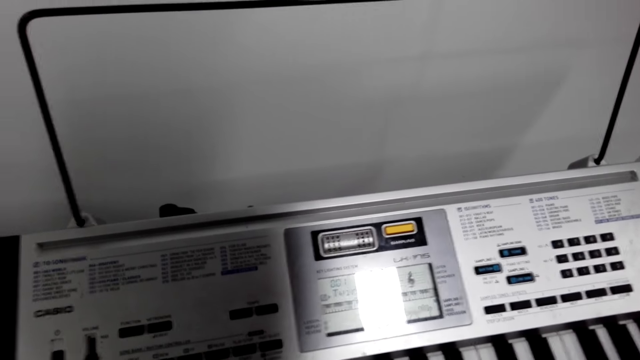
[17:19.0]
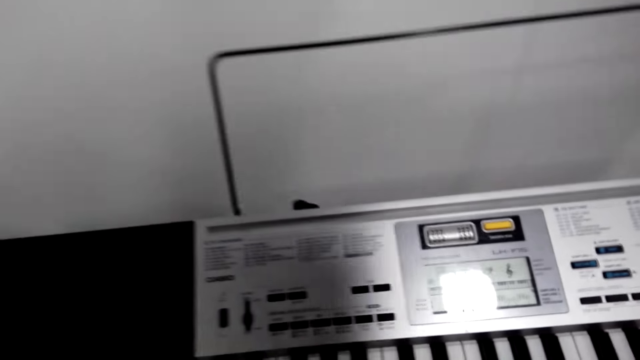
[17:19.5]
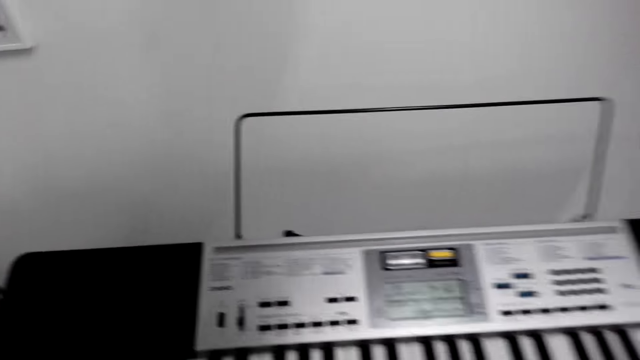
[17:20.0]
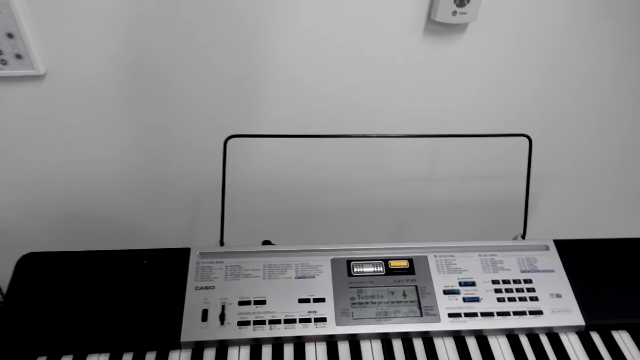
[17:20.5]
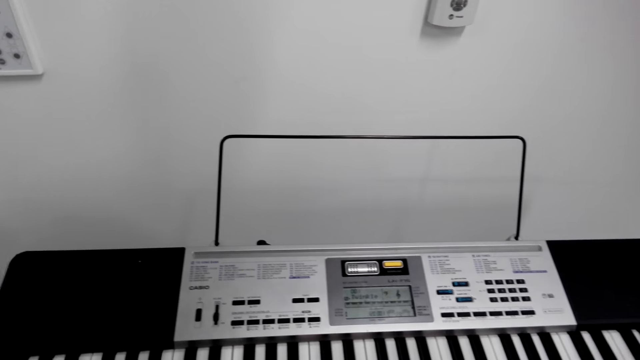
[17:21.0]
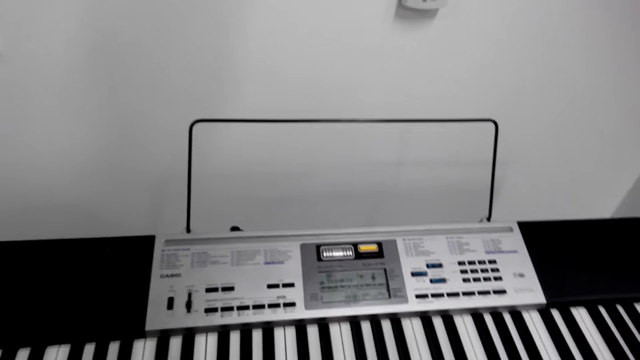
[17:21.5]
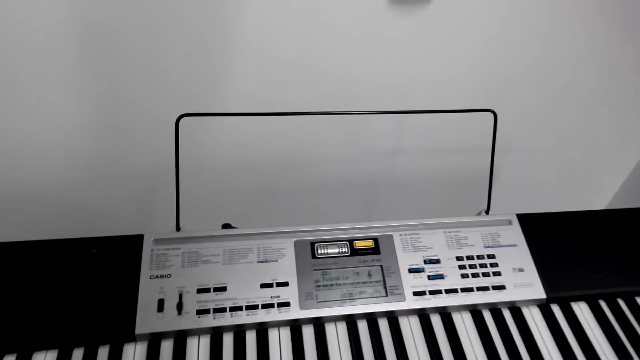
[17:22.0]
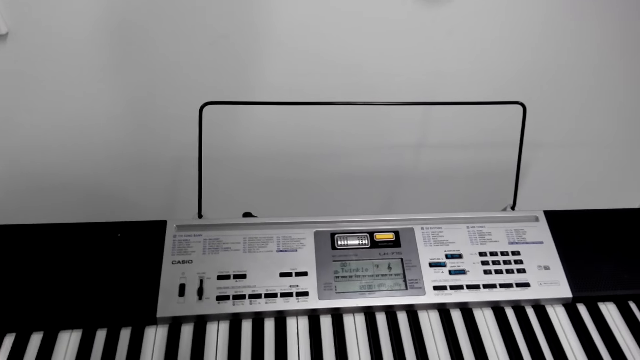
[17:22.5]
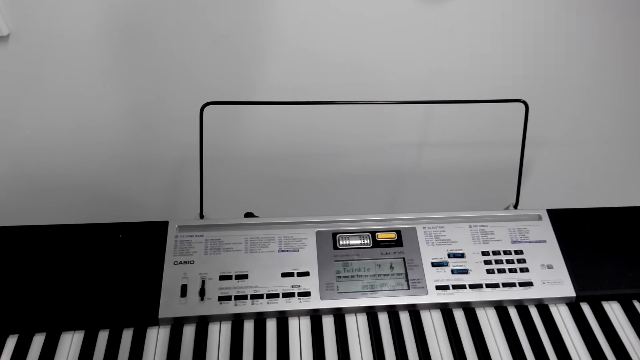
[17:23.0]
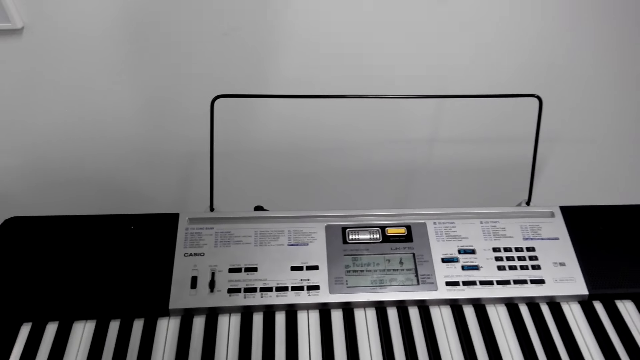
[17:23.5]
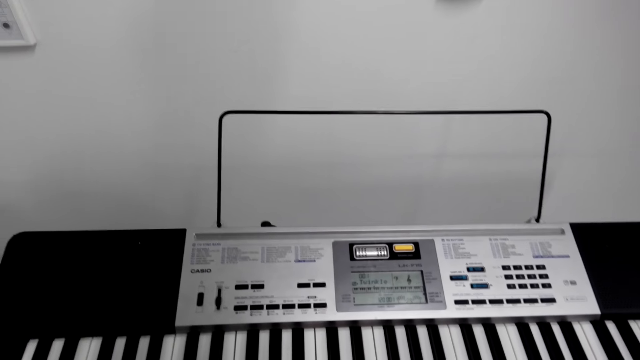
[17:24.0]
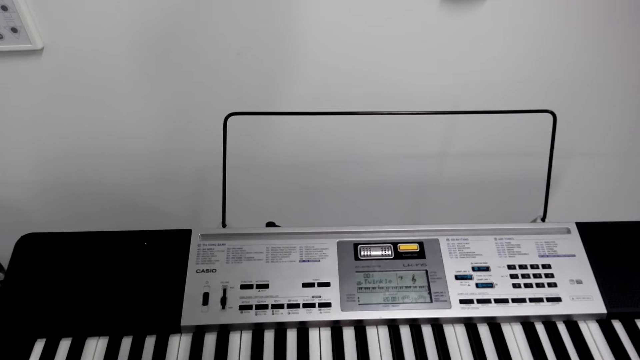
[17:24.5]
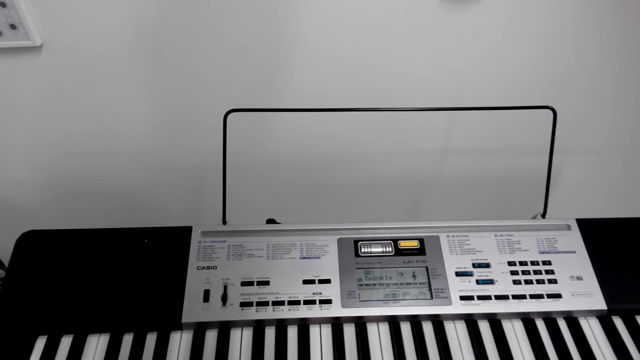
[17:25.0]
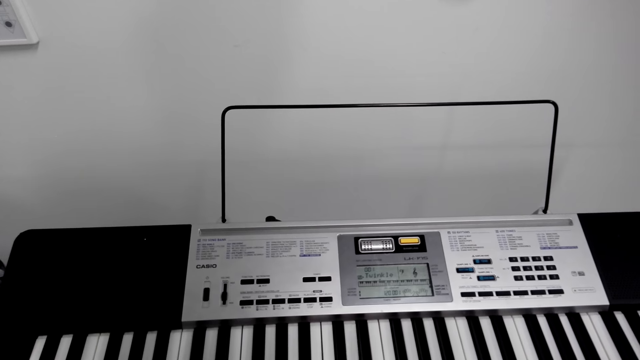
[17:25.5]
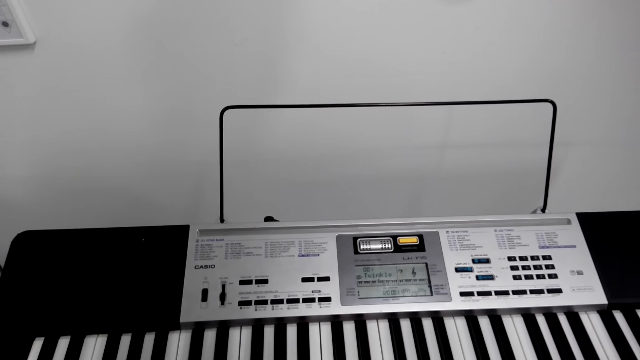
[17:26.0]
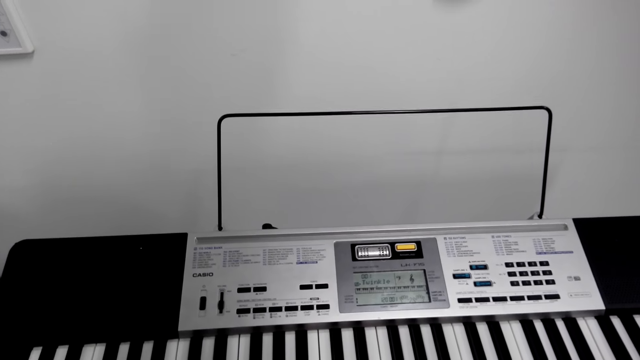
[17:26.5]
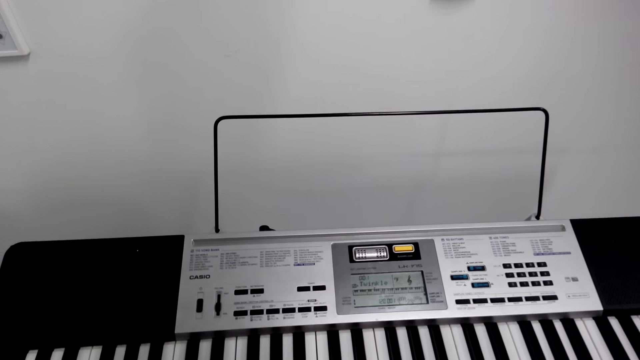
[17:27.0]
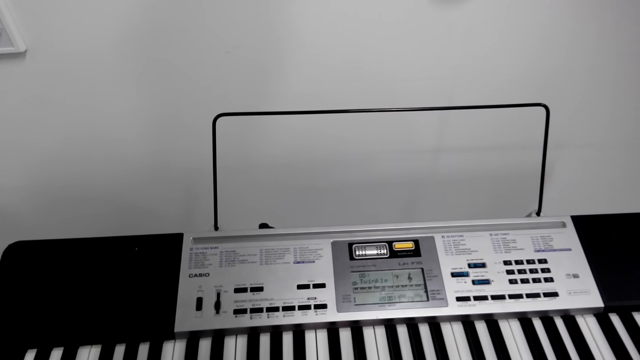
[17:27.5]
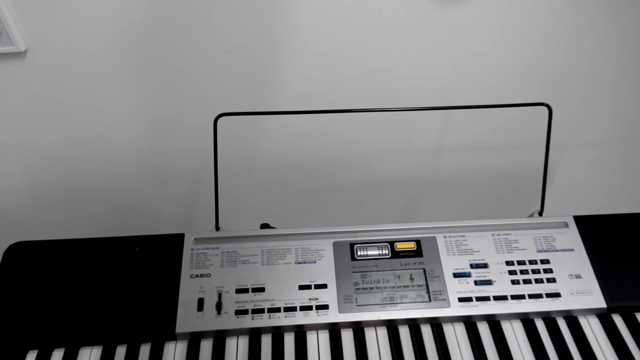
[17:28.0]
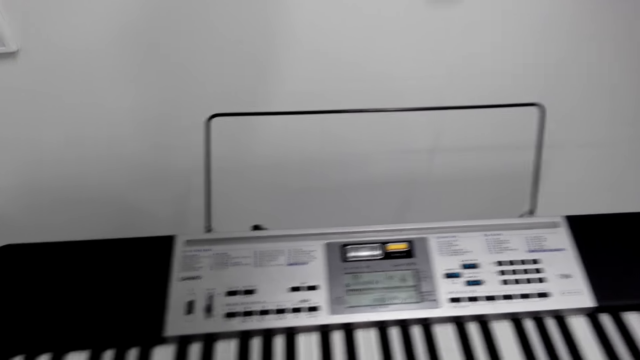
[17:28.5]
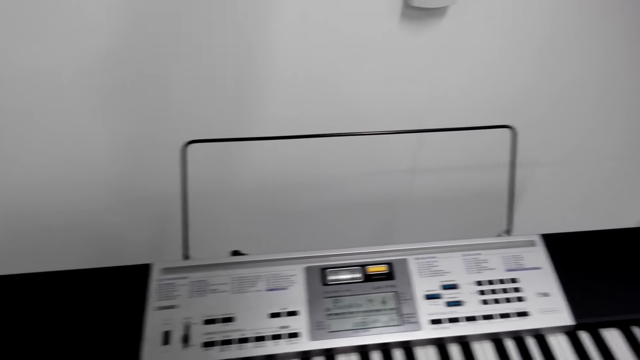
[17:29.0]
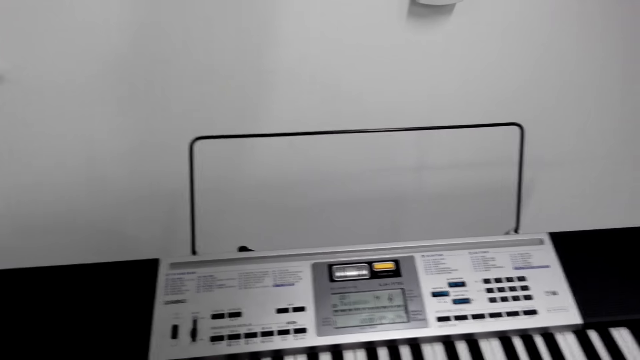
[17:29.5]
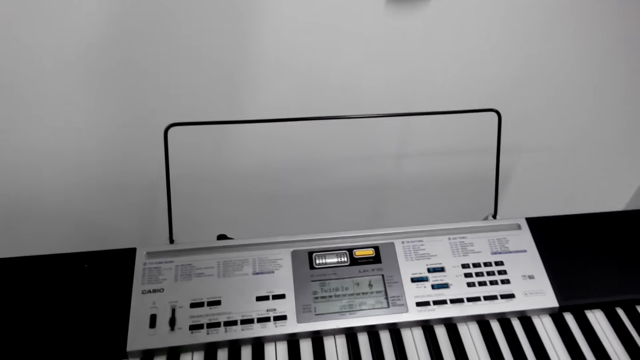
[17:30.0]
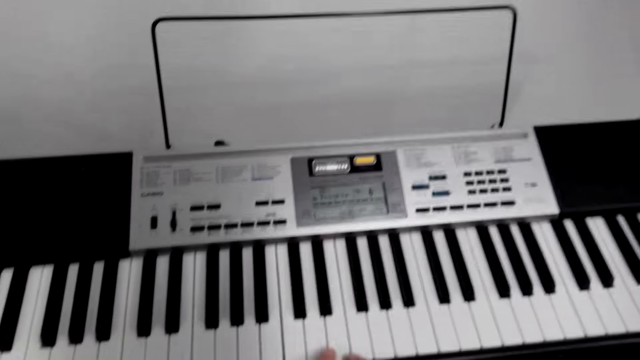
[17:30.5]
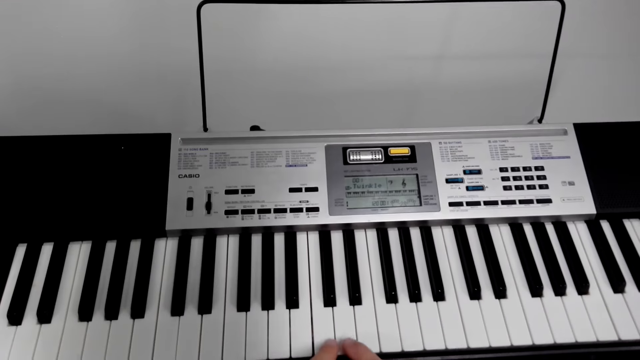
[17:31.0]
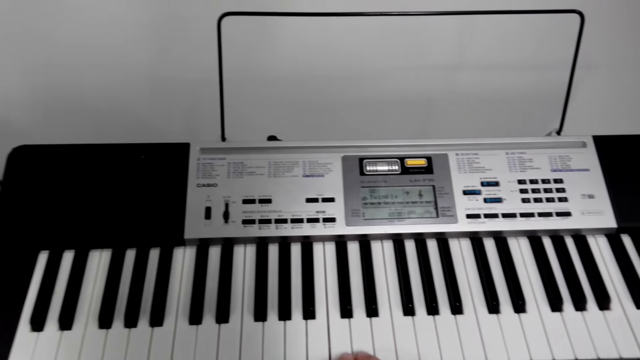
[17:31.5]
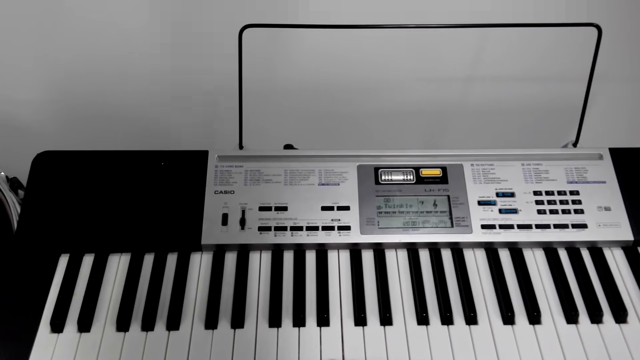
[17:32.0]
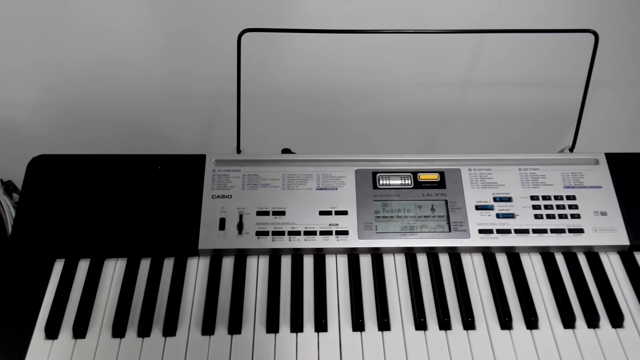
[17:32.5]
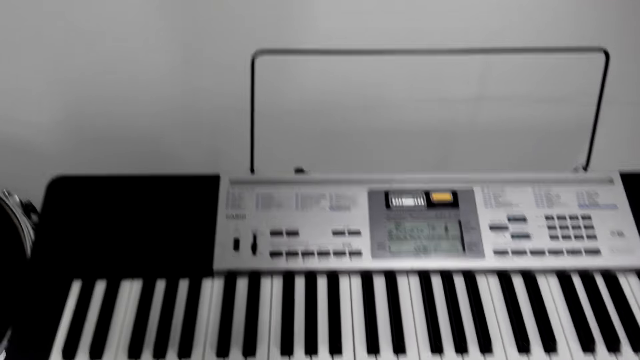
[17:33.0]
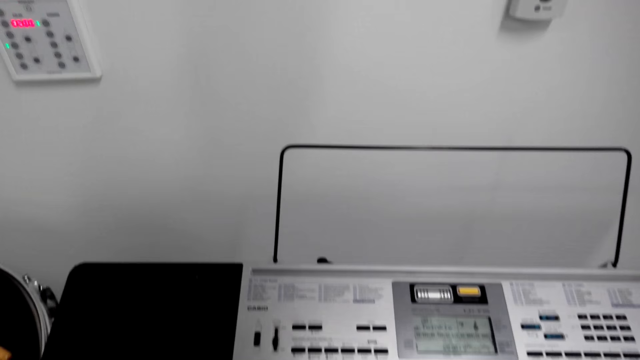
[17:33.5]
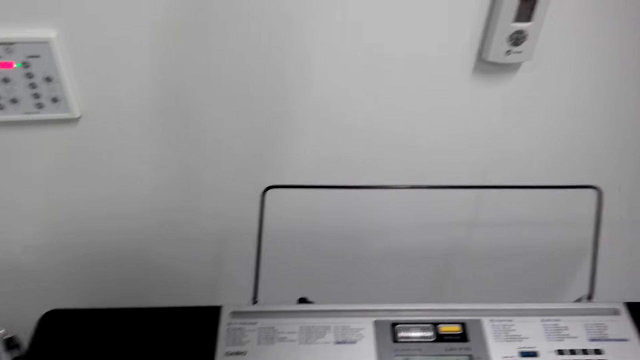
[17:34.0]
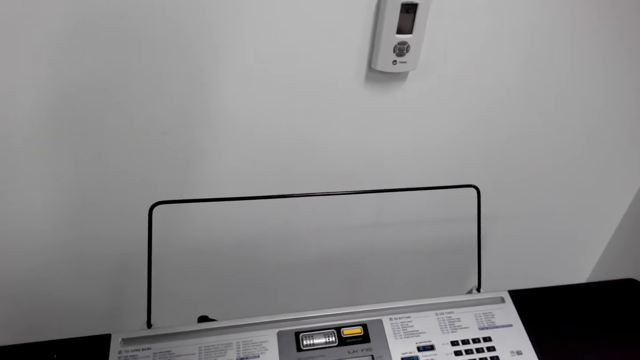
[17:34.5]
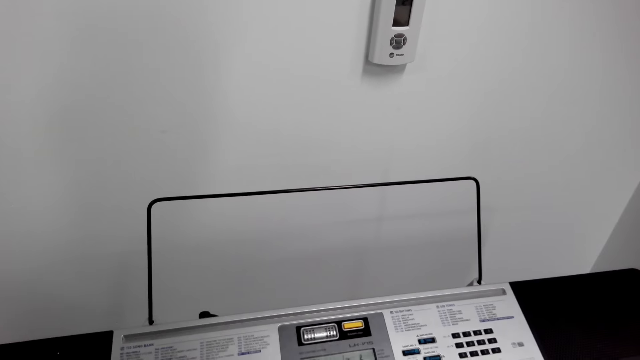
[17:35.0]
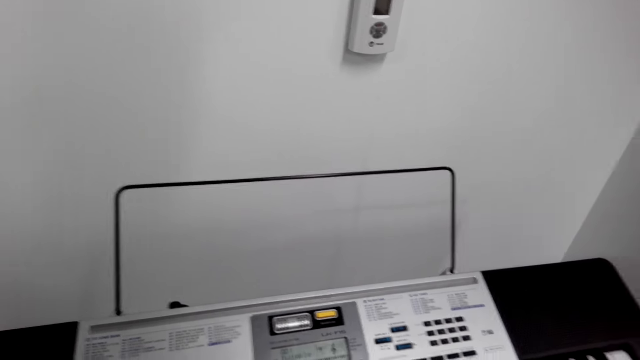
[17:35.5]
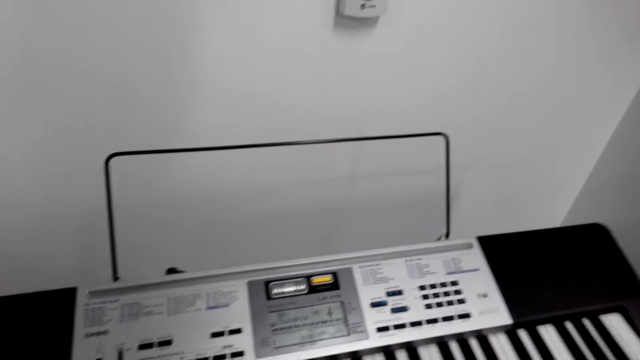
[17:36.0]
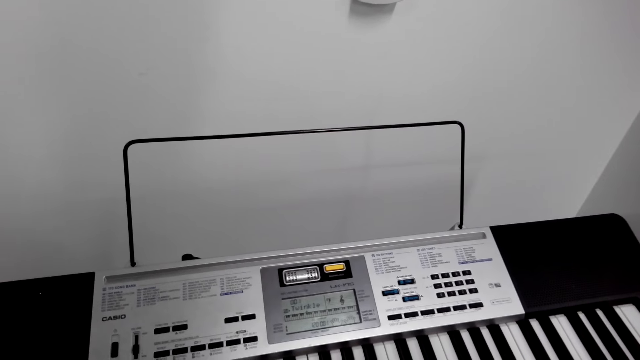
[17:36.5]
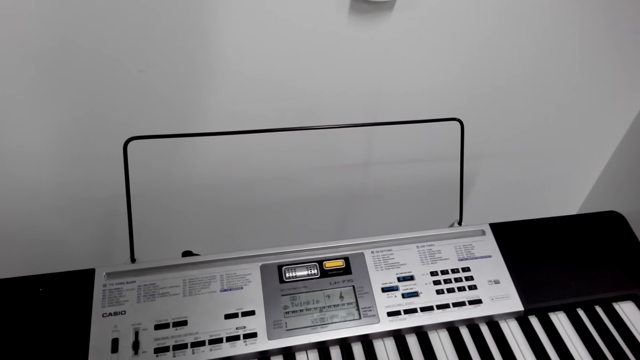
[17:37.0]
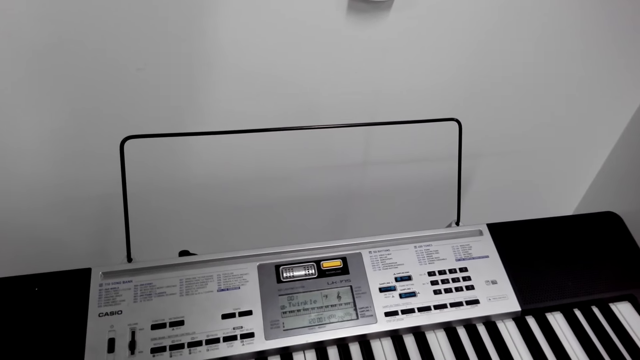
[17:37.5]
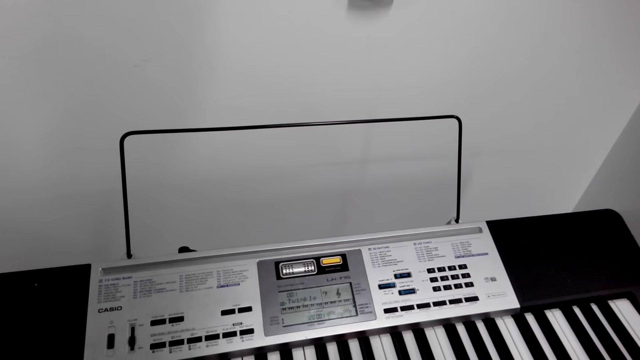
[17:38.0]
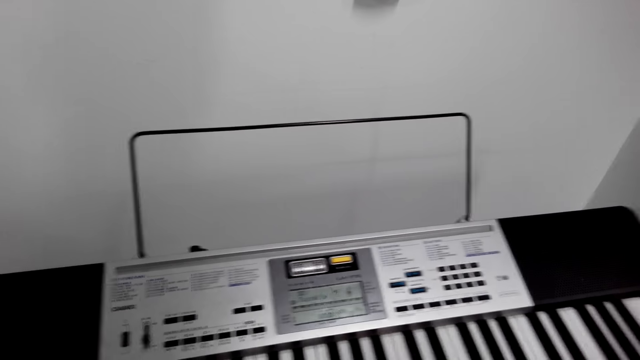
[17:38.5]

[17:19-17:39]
The camera wearer plays the piano. They play the piano. They press the piano keys.
